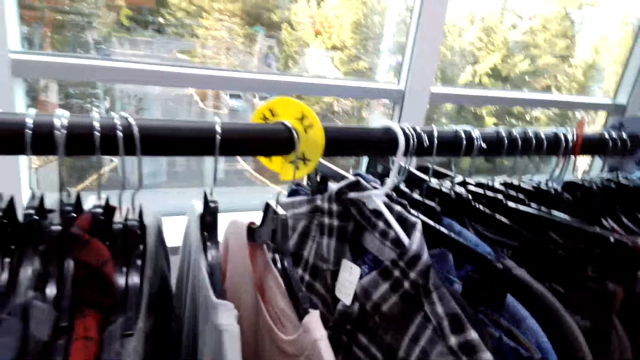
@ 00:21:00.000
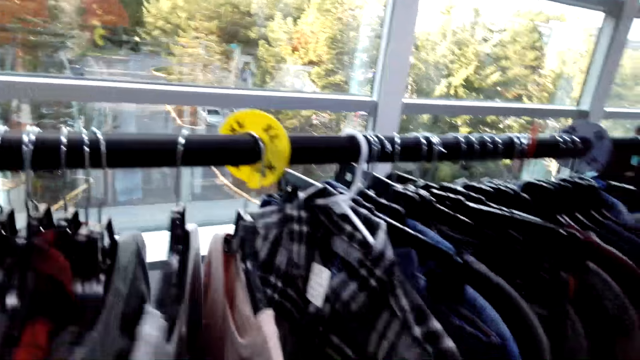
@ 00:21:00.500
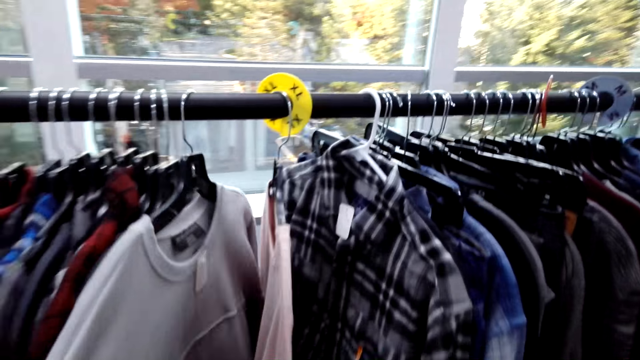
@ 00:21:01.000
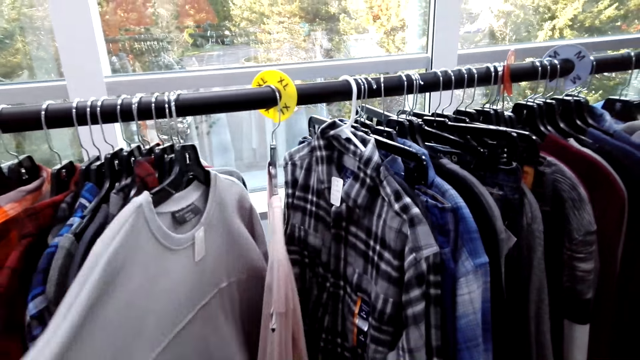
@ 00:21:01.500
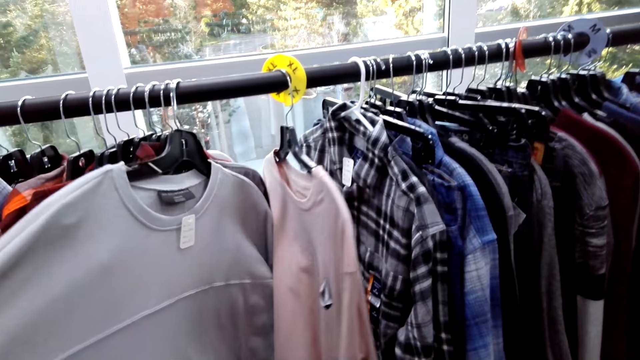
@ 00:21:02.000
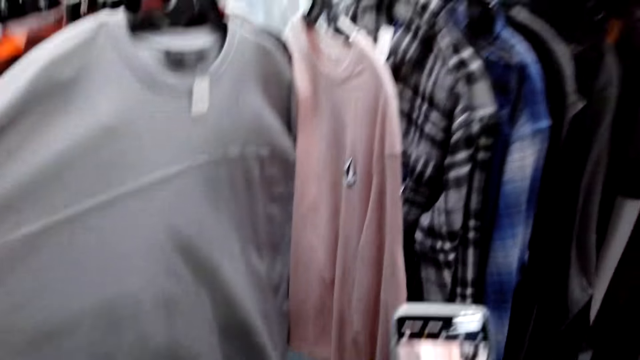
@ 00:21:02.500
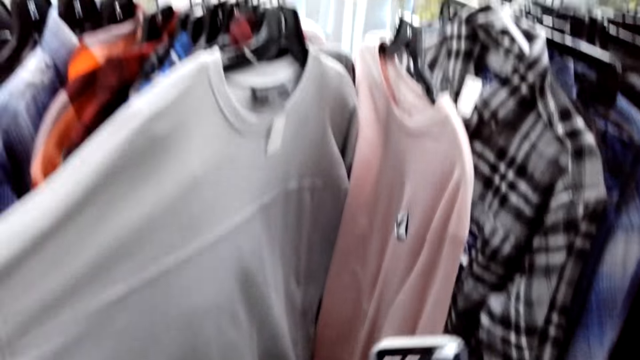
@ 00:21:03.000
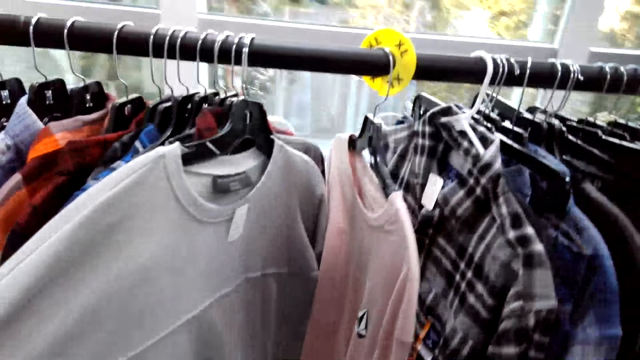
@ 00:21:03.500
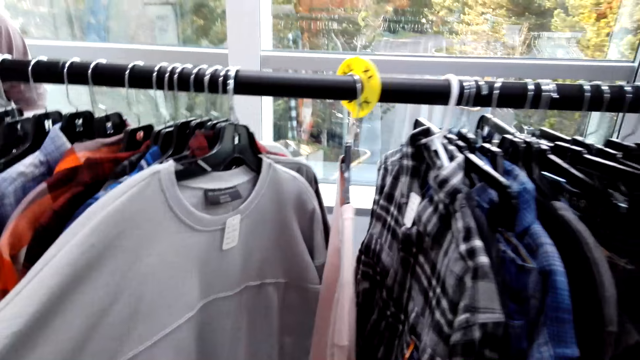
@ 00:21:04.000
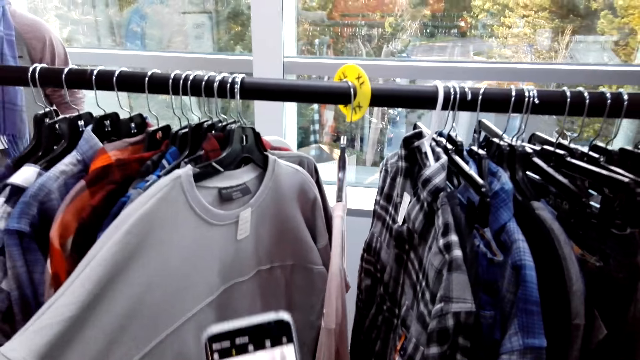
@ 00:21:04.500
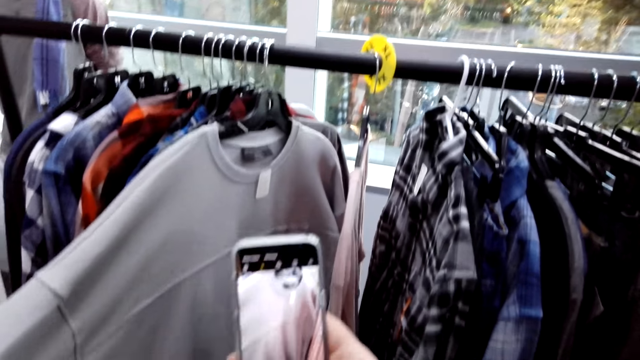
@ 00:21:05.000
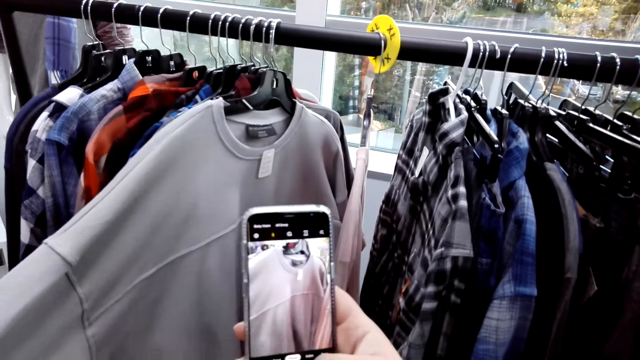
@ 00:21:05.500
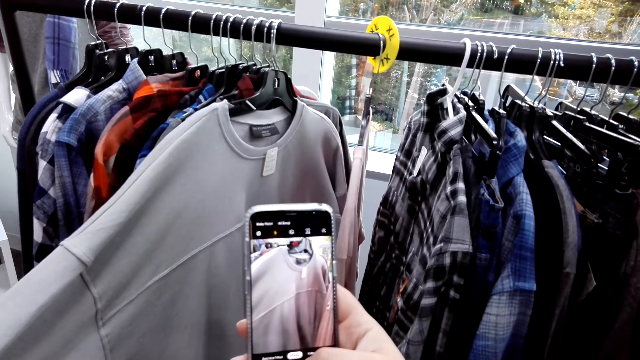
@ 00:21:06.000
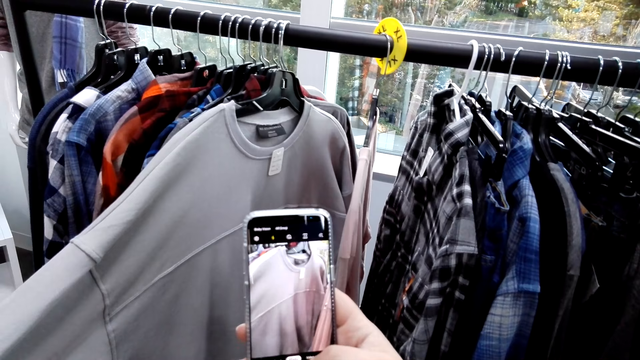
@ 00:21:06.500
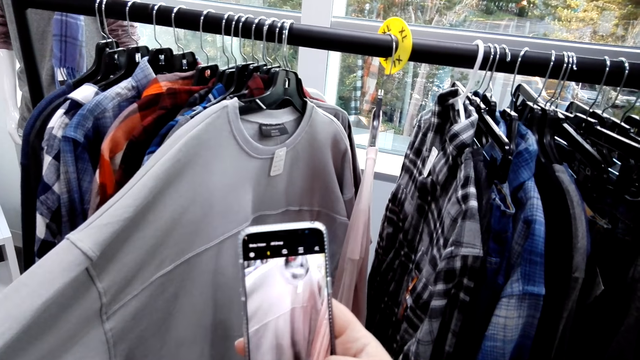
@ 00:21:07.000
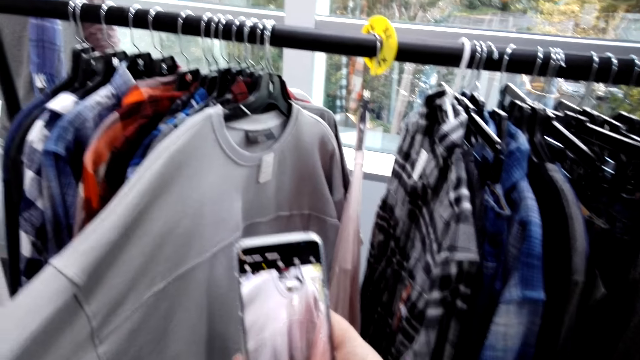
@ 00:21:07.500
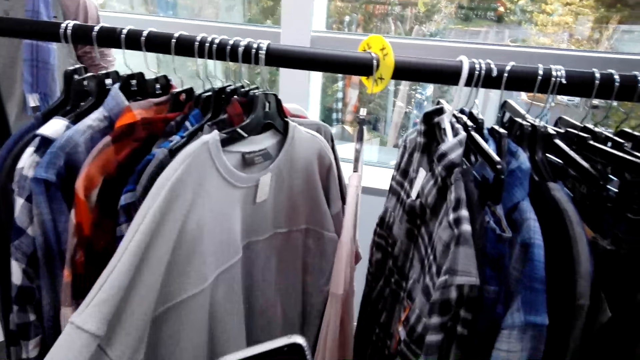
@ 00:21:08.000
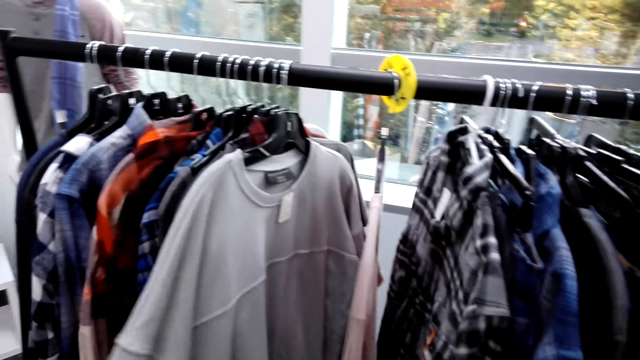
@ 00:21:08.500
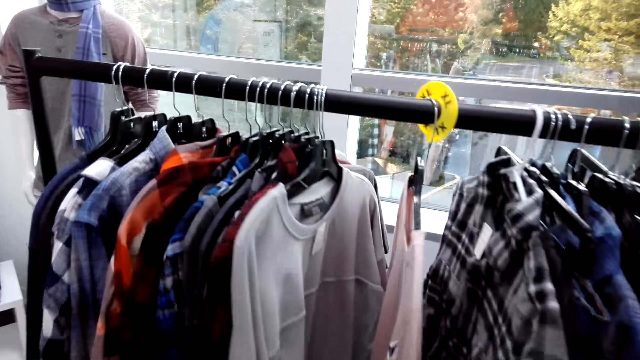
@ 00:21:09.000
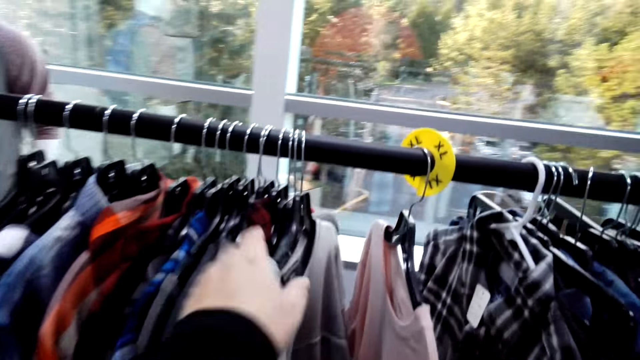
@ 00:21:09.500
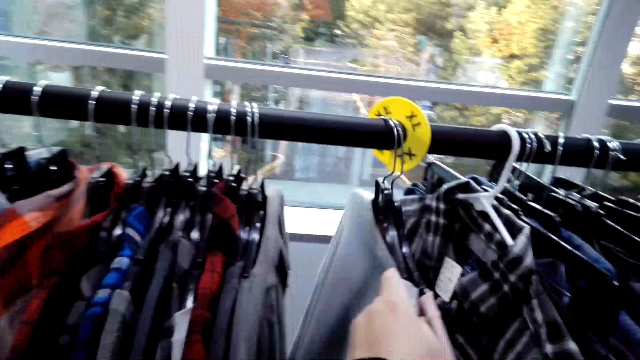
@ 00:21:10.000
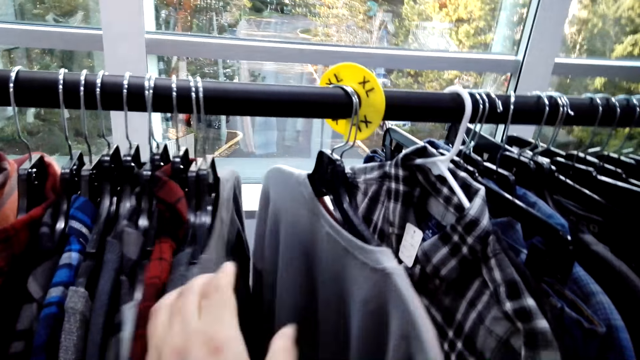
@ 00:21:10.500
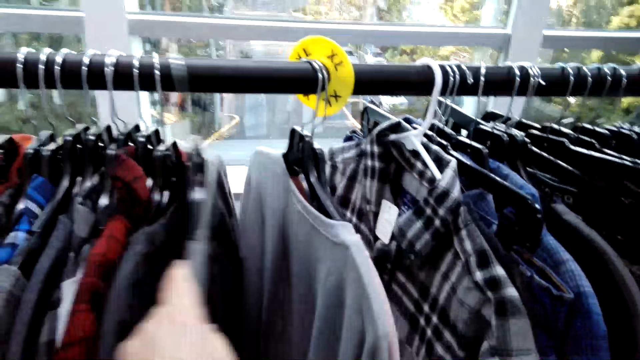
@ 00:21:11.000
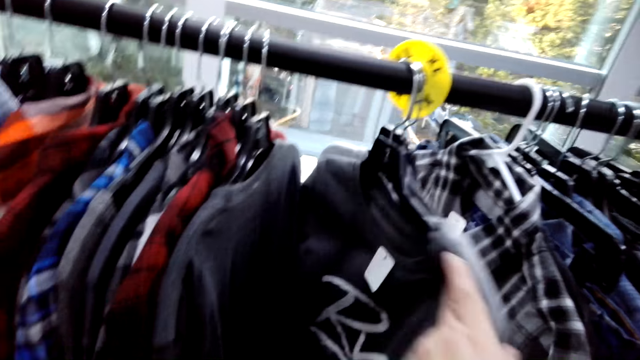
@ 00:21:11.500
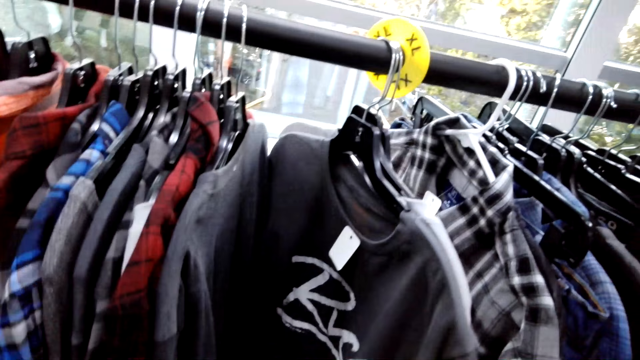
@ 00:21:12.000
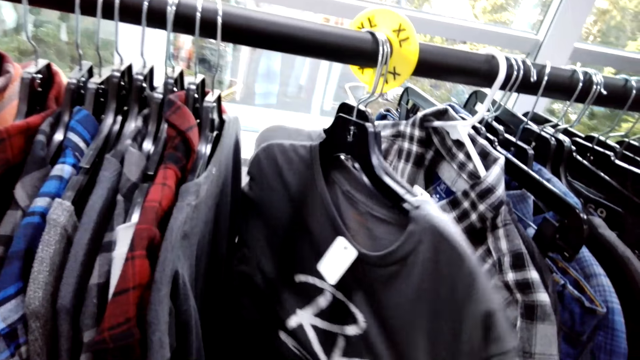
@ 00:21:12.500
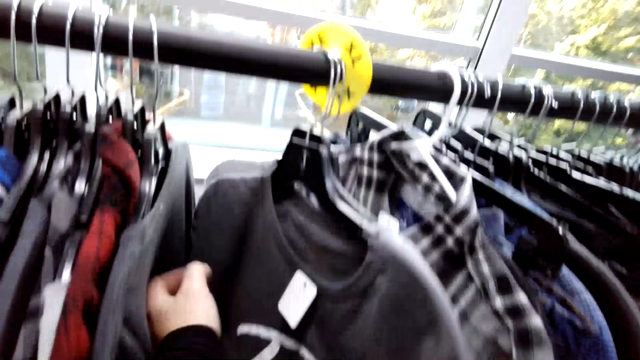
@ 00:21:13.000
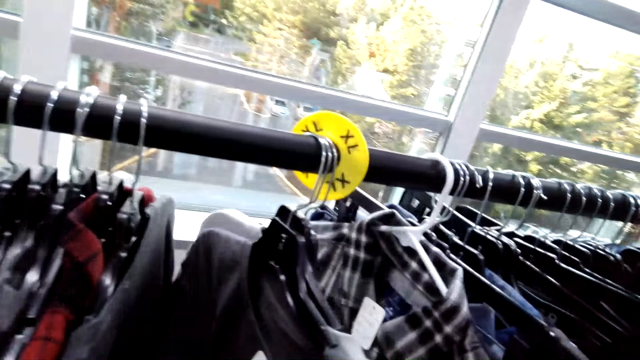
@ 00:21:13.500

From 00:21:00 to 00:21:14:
The camera wearer holds a sweat shirt. He pulls out a top. He browses his phone. He takes a picture. He checks clothes on the rack.

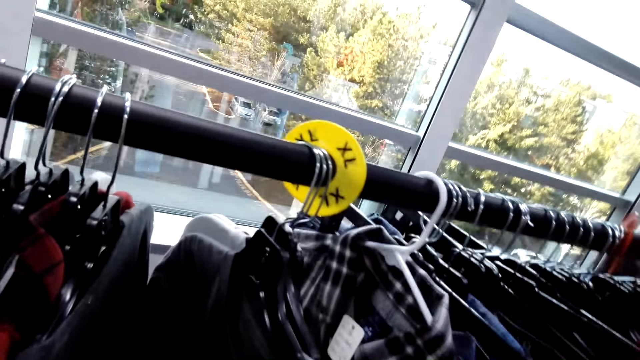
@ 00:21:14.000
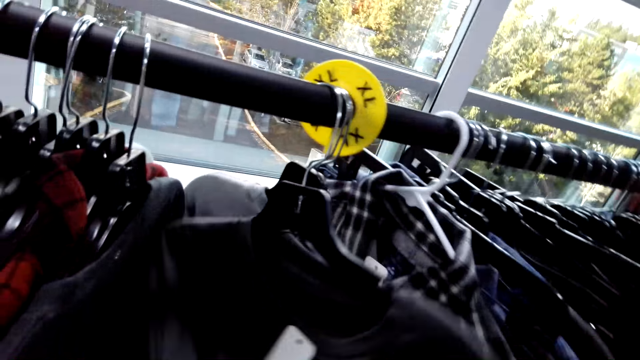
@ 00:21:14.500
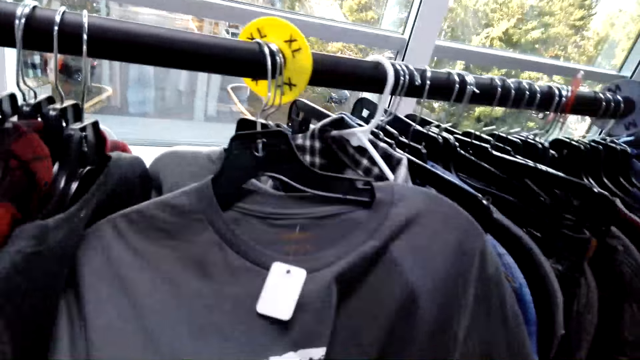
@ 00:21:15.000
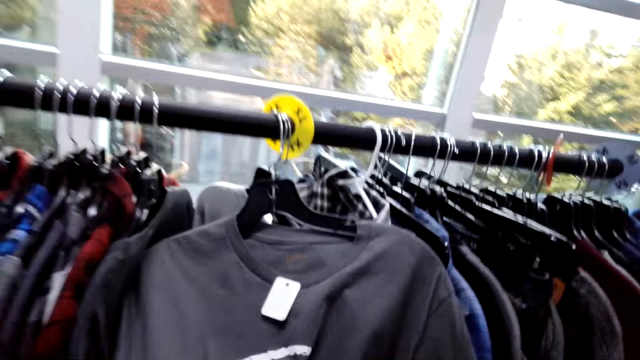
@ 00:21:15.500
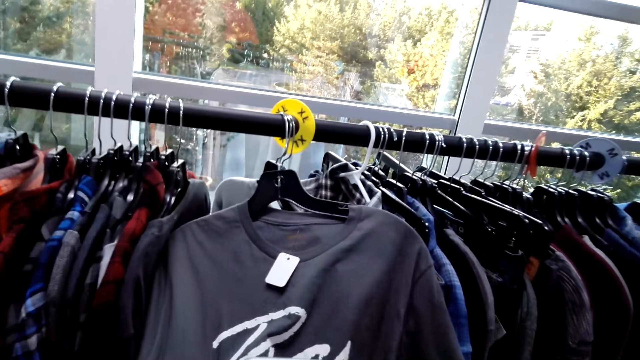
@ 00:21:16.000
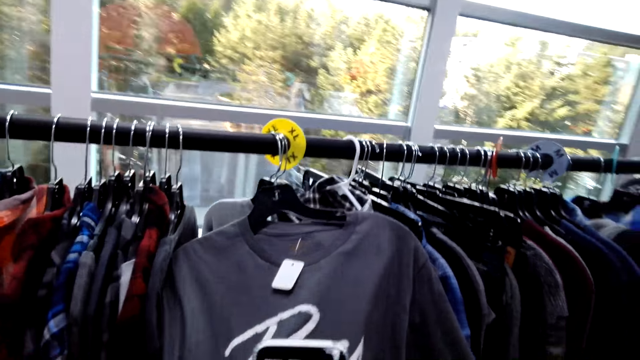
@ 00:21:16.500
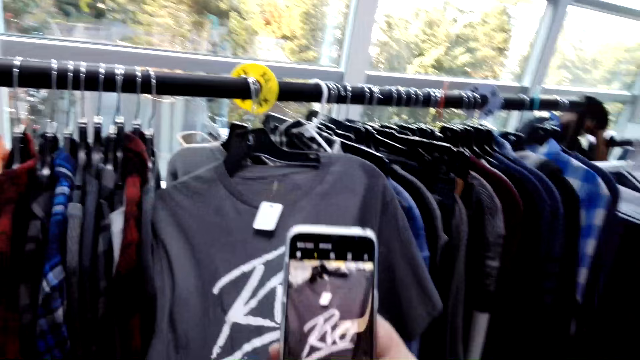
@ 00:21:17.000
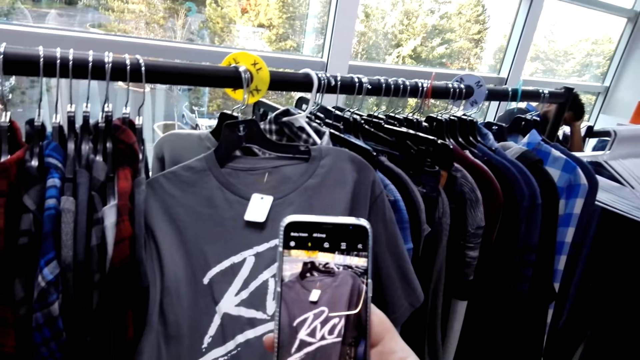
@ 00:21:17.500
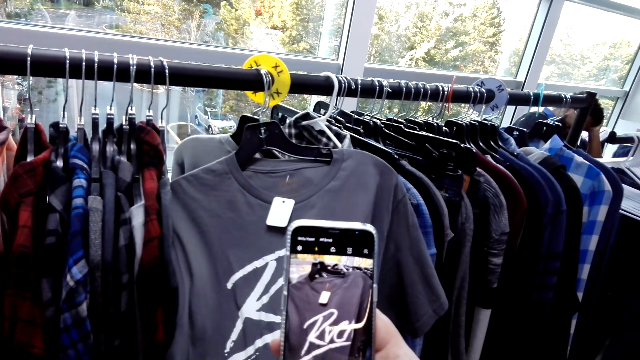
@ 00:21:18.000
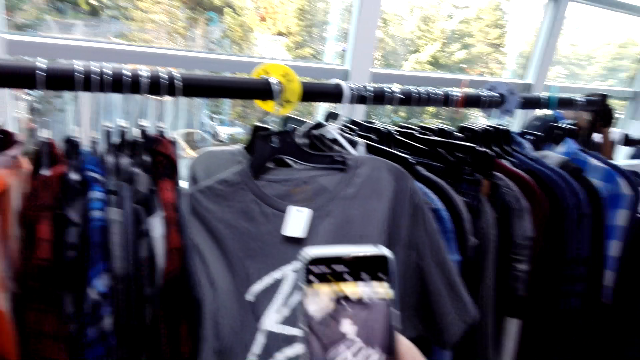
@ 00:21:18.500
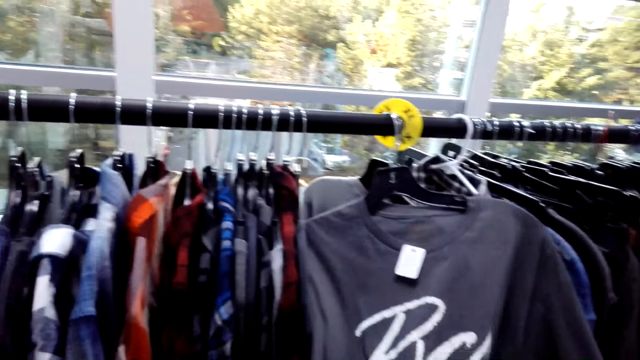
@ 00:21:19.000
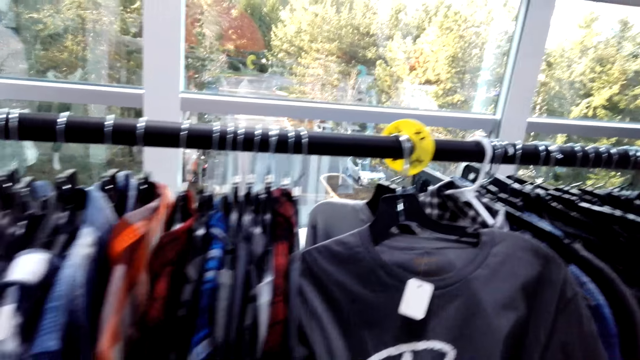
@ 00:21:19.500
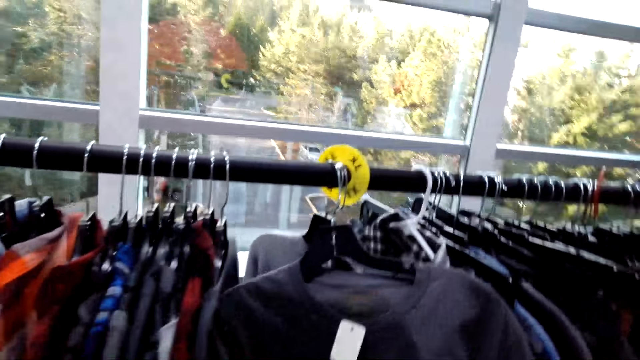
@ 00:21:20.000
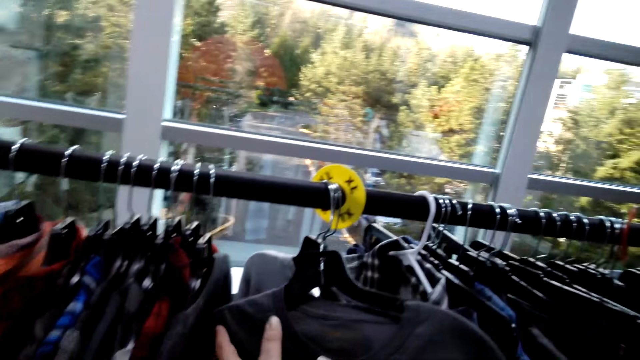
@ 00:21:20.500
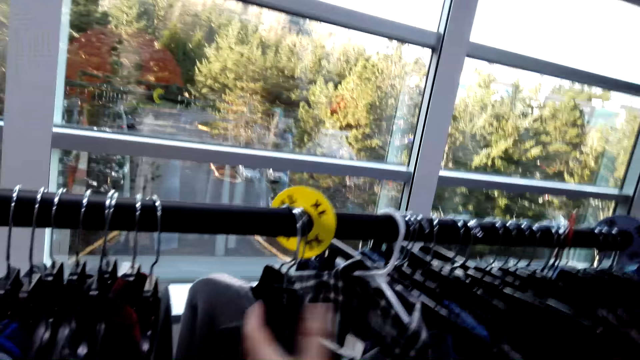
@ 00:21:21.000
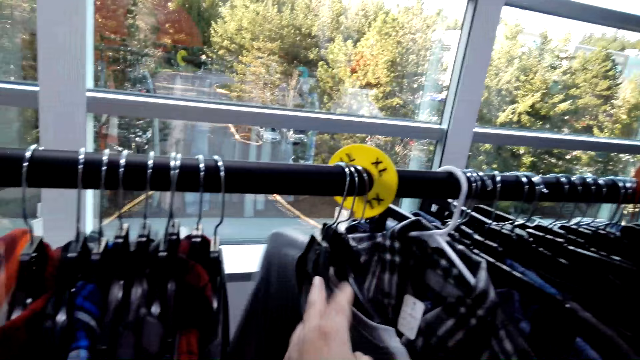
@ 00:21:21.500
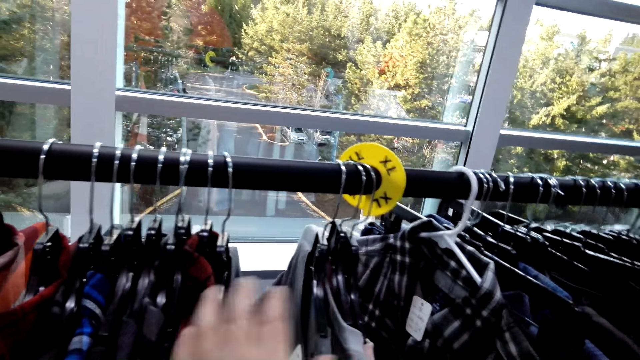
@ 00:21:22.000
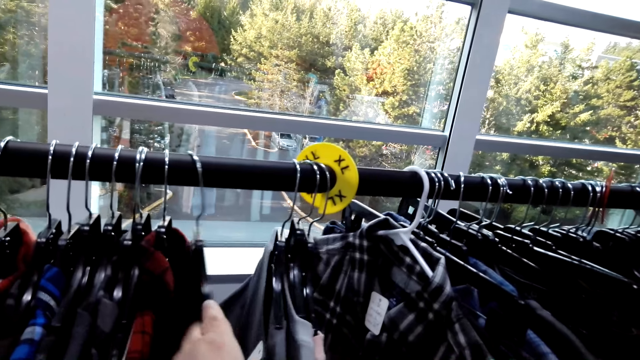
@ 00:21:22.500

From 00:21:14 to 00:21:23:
The camera wearer picks up a sweat shirt. They take a picture. They look around.
